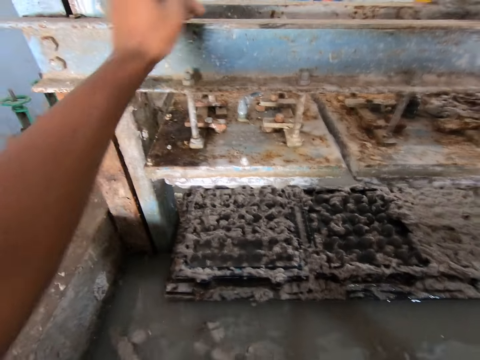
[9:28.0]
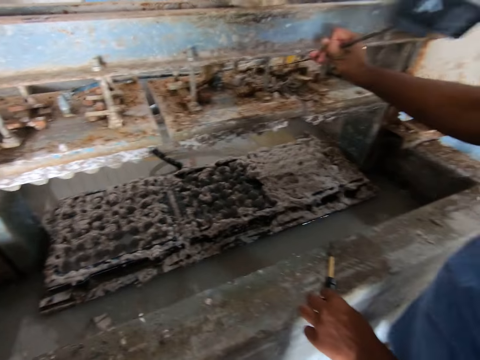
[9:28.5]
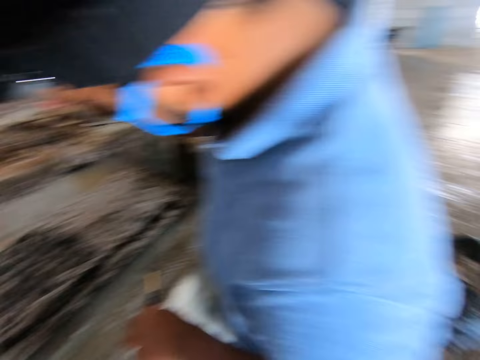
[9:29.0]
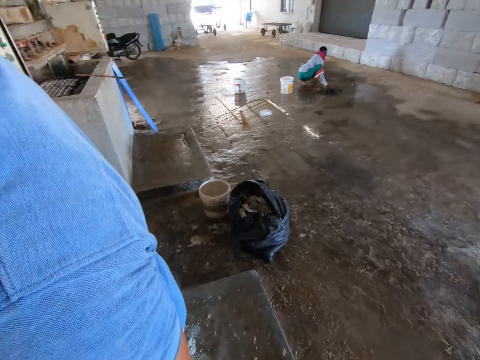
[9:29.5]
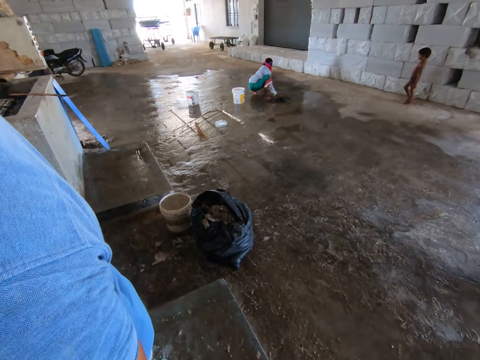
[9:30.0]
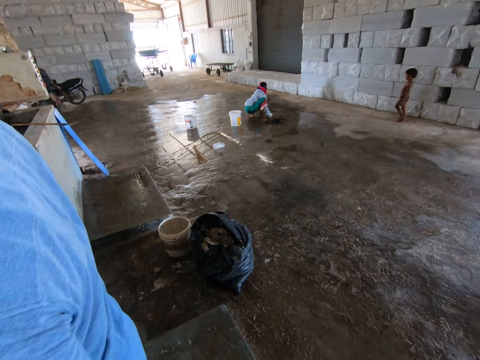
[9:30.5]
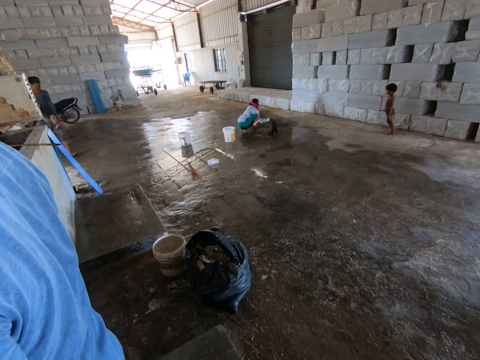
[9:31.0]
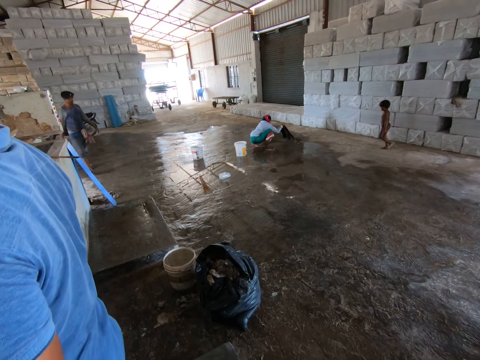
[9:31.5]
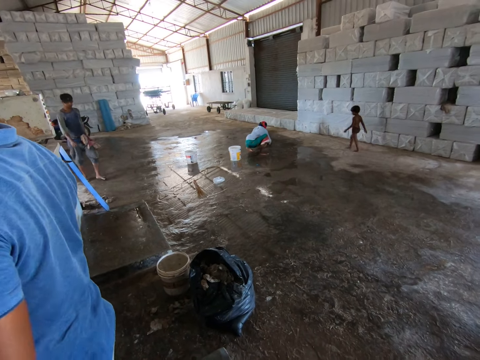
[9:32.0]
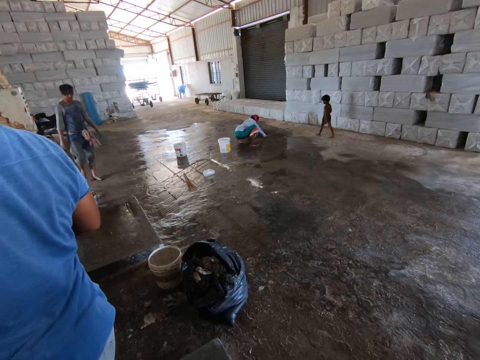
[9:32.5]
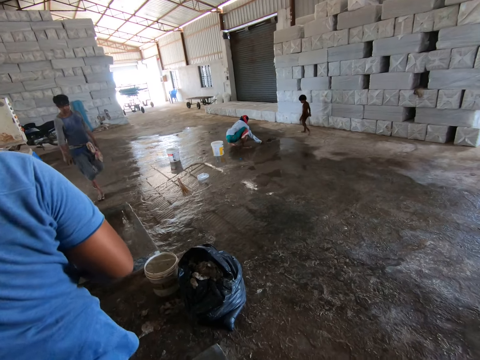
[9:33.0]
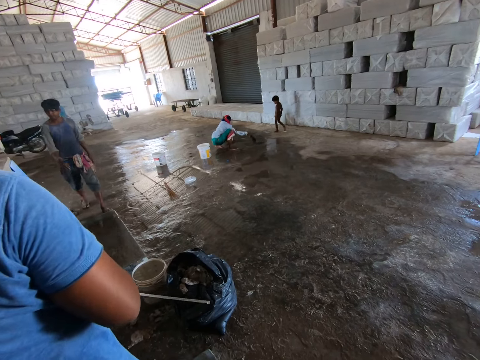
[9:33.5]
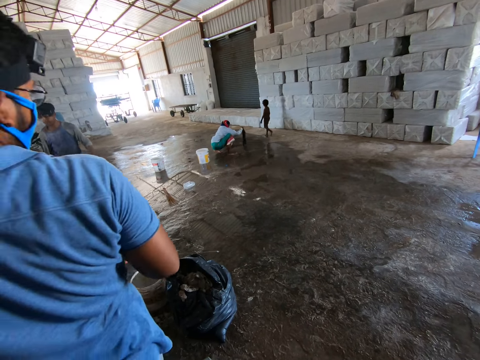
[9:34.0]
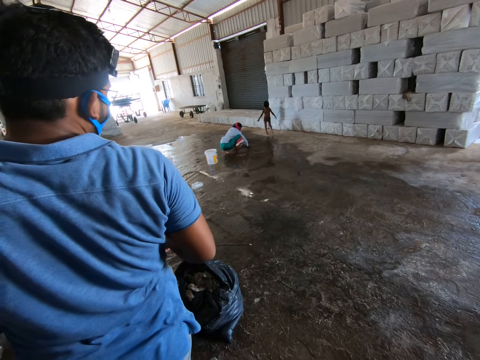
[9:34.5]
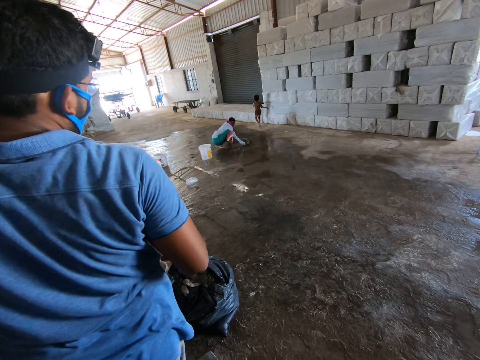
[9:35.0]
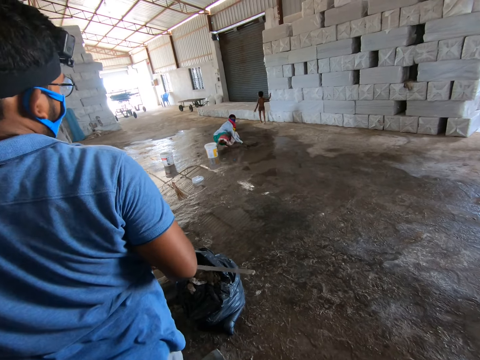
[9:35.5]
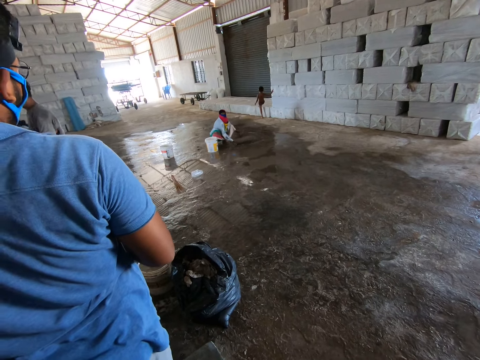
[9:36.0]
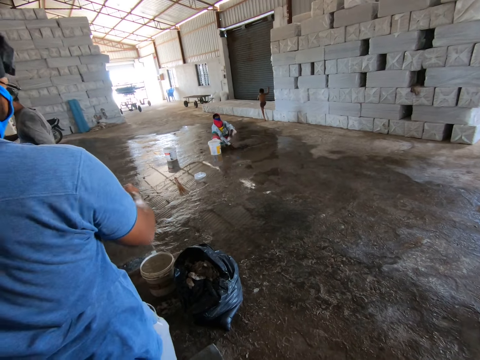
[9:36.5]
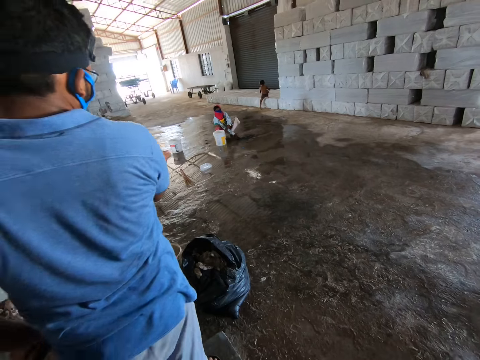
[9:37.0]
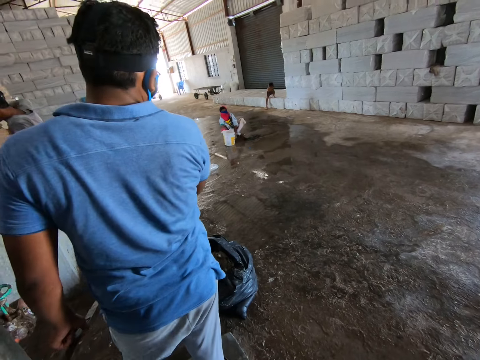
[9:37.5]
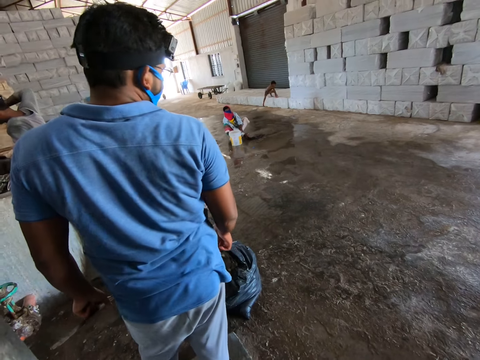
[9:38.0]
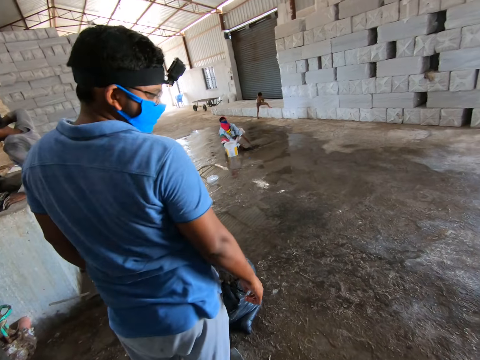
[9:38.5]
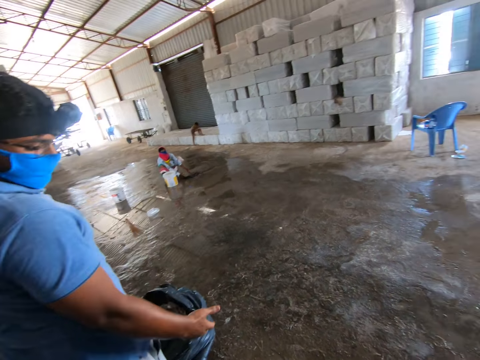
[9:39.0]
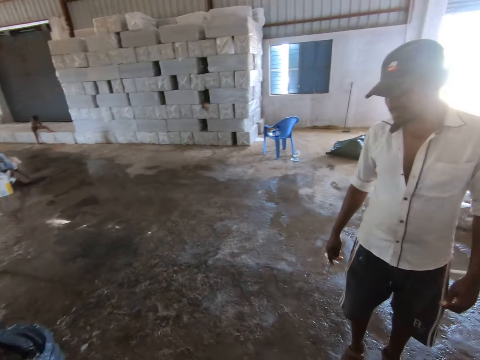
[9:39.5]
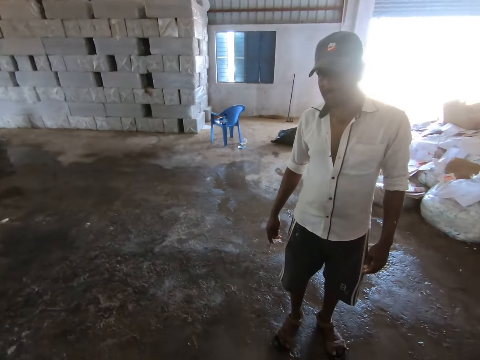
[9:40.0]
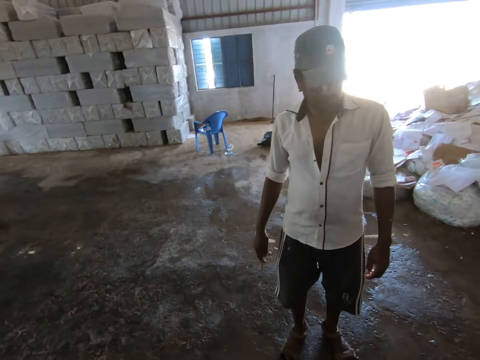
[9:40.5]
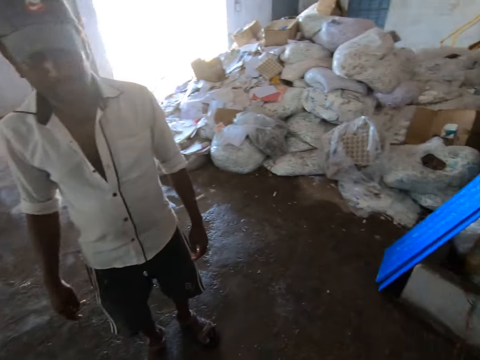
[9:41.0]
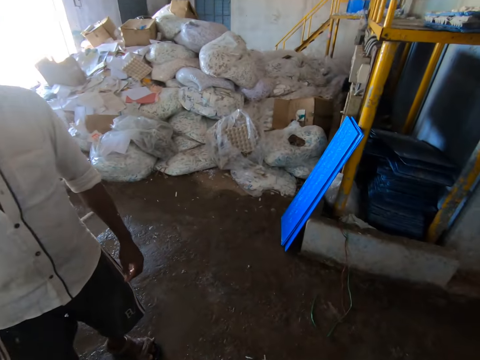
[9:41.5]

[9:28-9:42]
The camera wearer looks around. A person mops the floor.

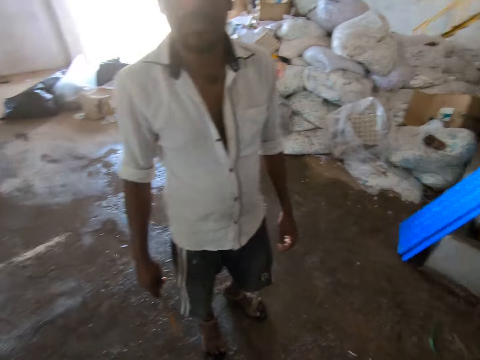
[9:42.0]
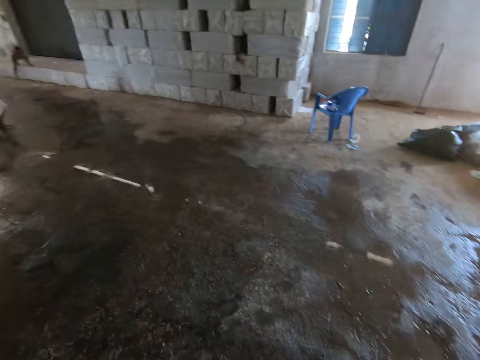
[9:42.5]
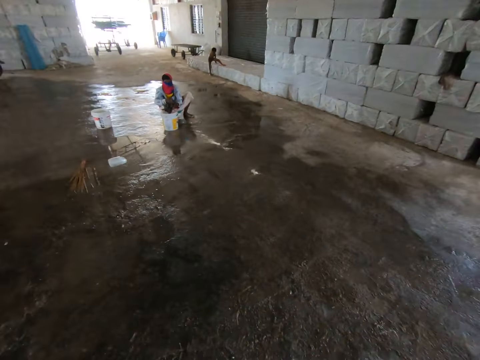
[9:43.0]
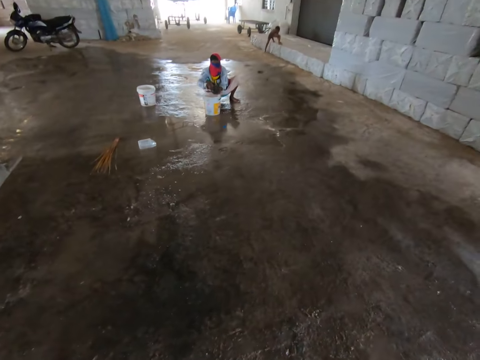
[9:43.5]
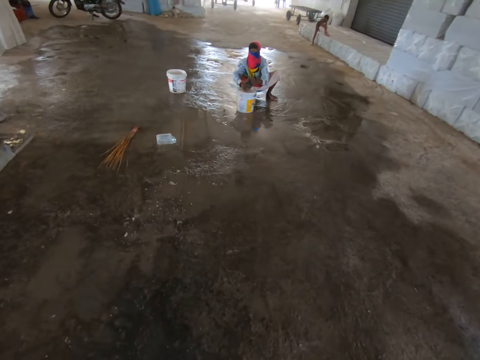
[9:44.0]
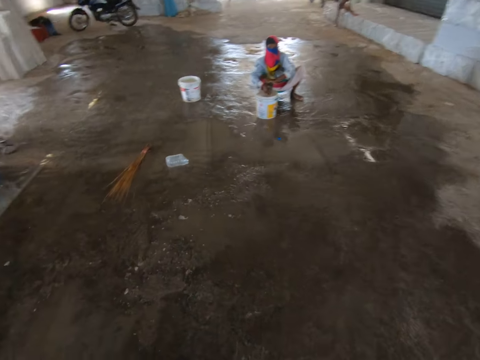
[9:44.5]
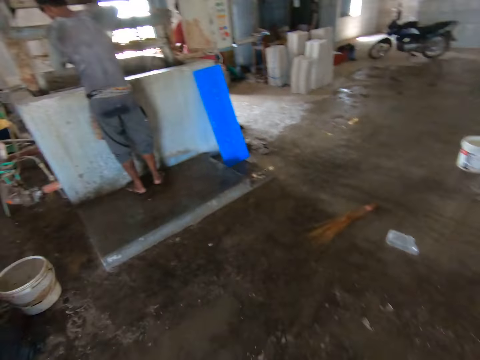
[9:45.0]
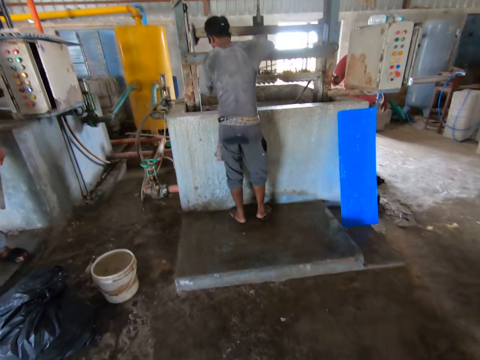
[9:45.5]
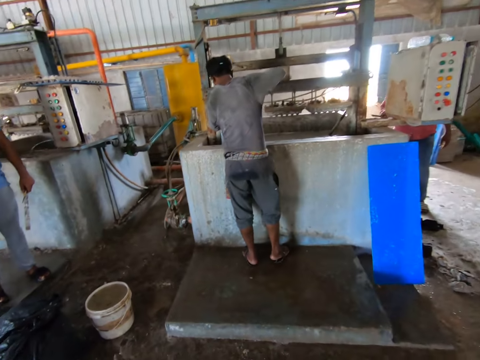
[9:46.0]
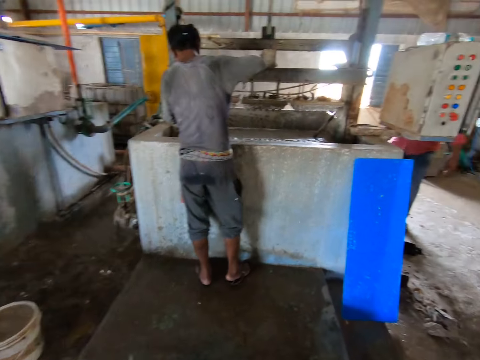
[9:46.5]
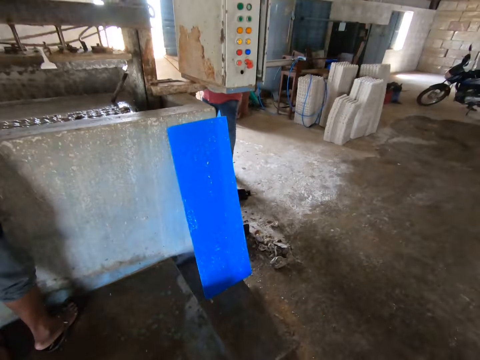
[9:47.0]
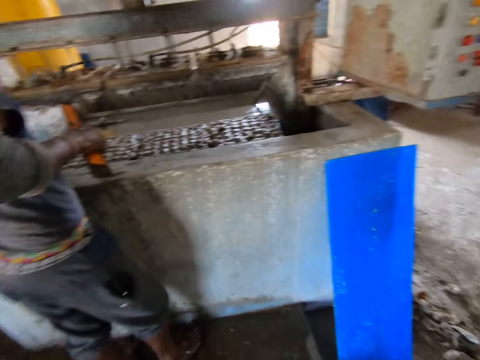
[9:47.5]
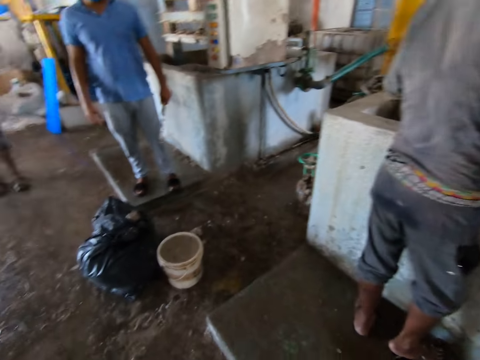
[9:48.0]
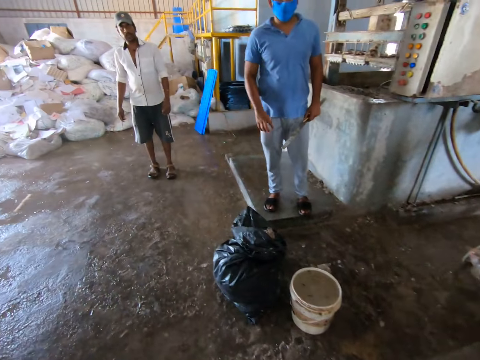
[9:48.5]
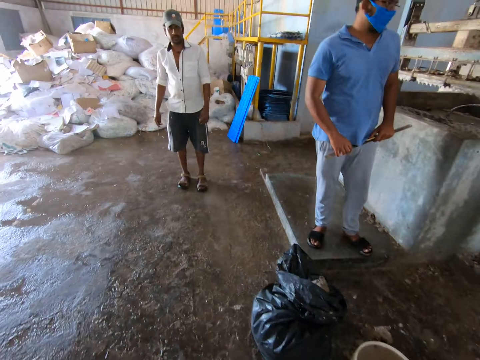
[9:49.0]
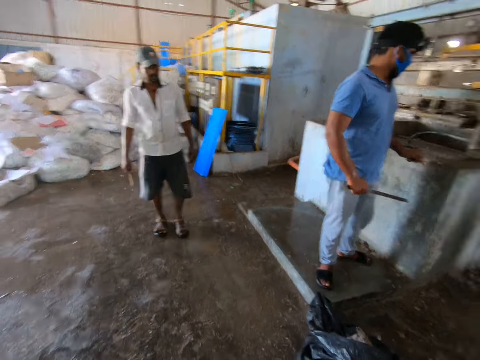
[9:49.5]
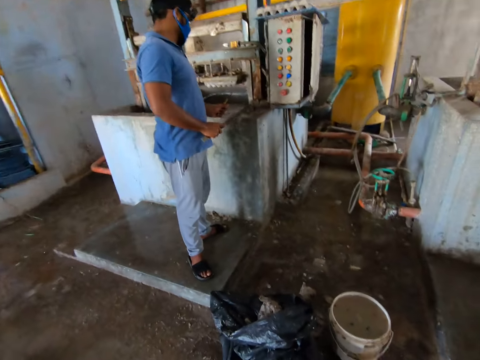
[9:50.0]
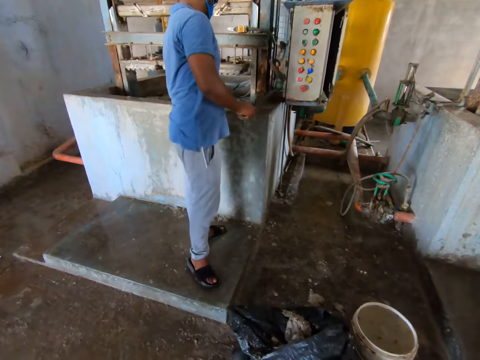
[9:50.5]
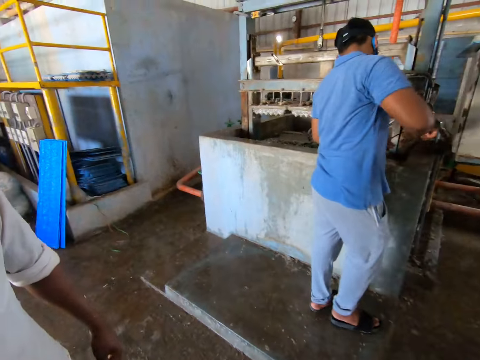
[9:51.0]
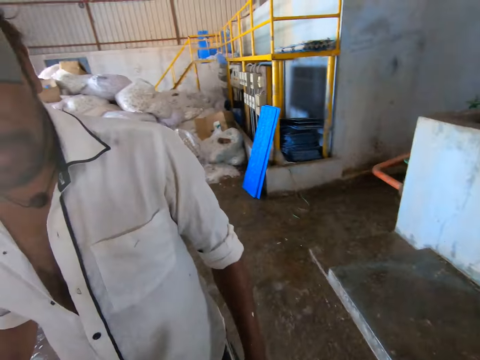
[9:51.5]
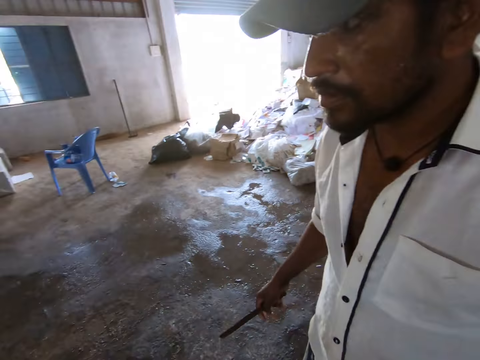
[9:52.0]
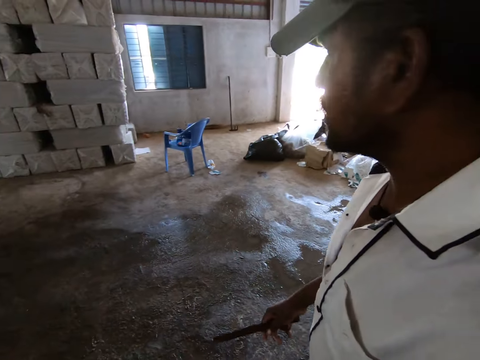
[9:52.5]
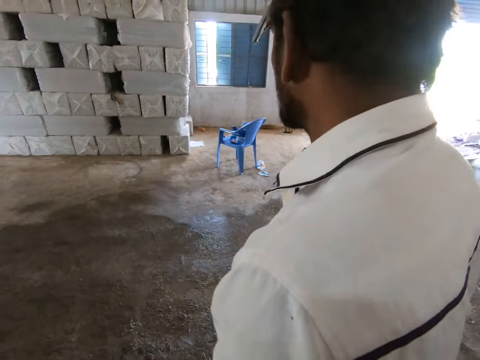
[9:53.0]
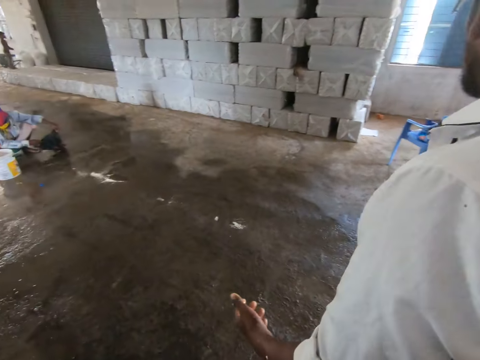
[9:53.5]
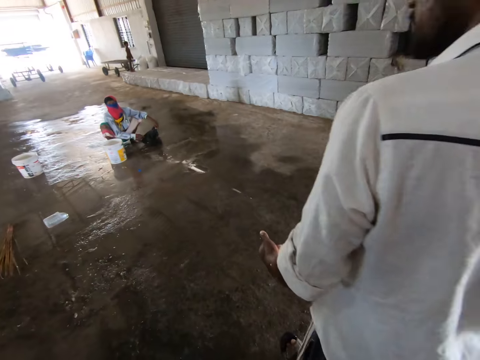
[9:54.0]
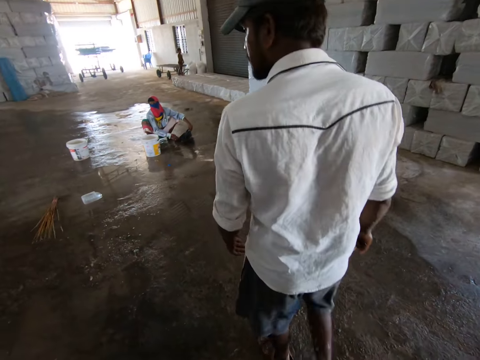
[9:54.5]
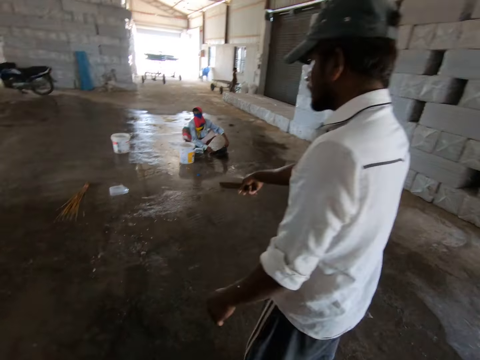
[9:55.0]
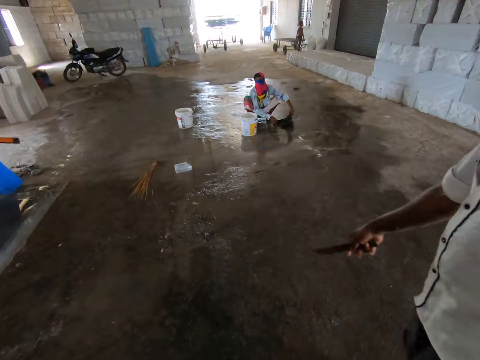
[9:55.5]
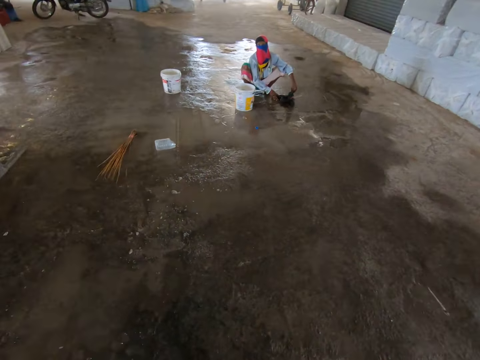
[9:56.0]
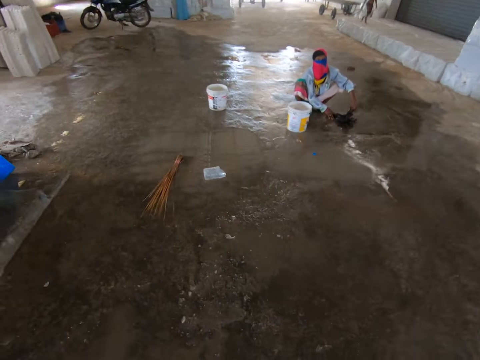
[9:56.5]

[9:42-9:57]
The camera wearer walks around. A person operates the machine. The camera wearer looks around. Another person holds the metal with both hands. The camera wearer walks around. They converse with a man. The man points on the floor with the metal.
